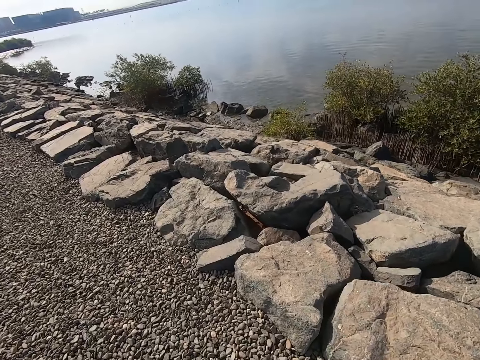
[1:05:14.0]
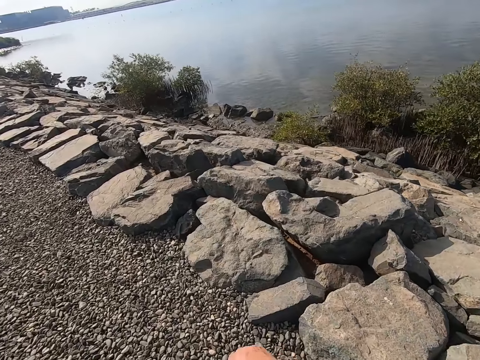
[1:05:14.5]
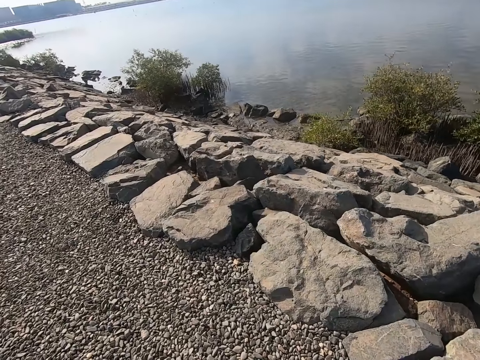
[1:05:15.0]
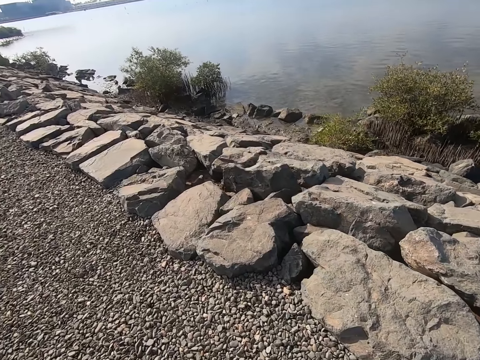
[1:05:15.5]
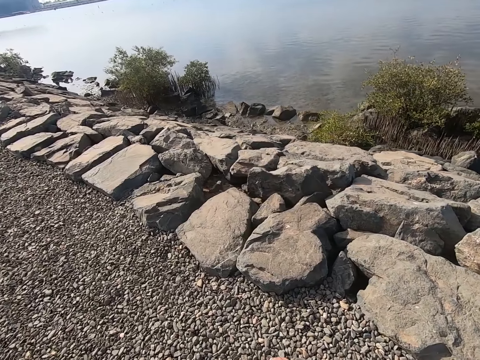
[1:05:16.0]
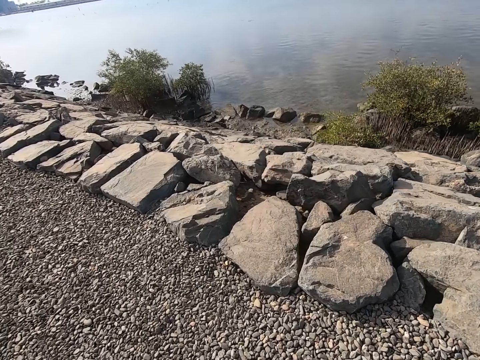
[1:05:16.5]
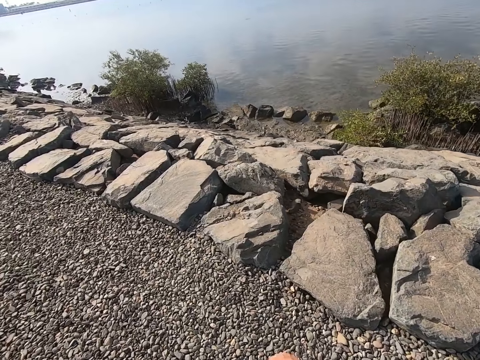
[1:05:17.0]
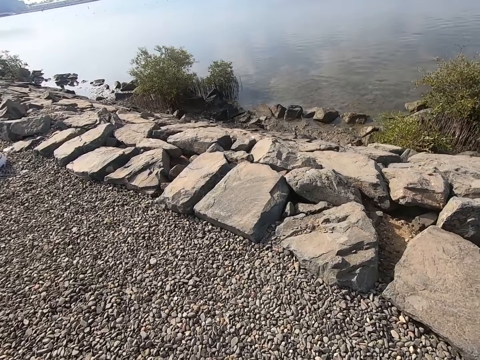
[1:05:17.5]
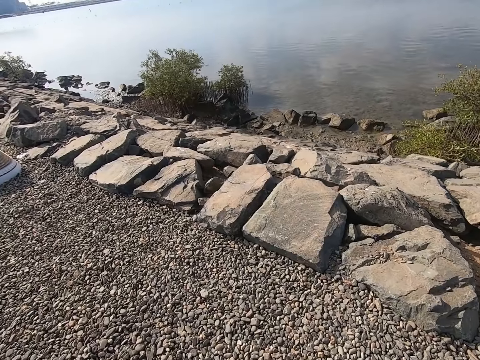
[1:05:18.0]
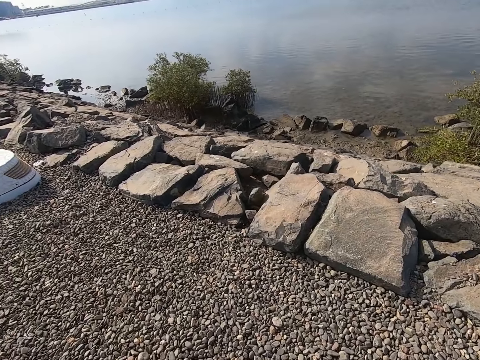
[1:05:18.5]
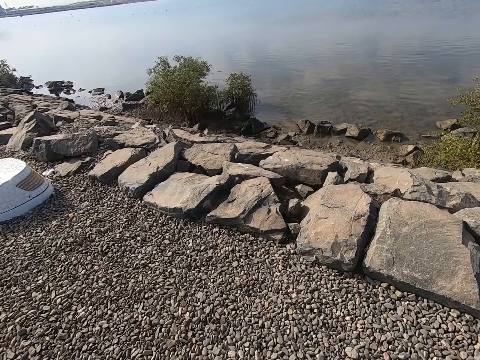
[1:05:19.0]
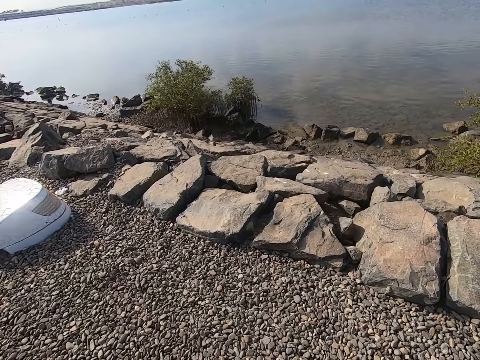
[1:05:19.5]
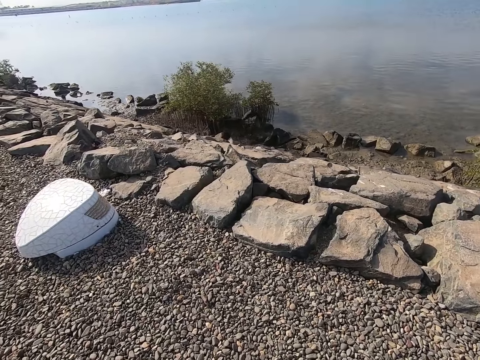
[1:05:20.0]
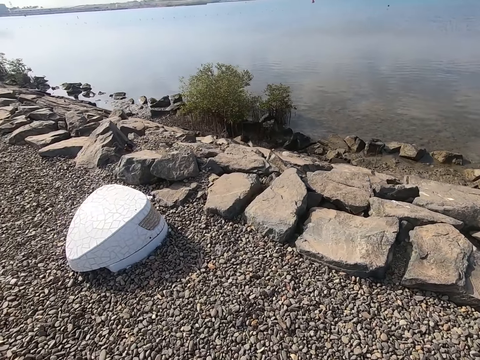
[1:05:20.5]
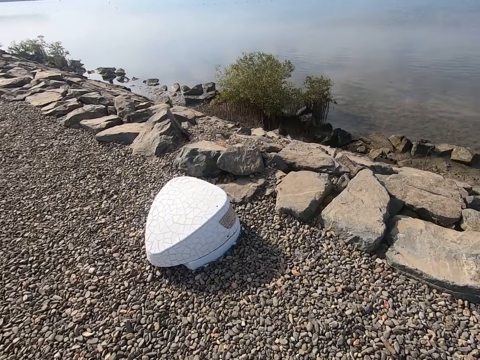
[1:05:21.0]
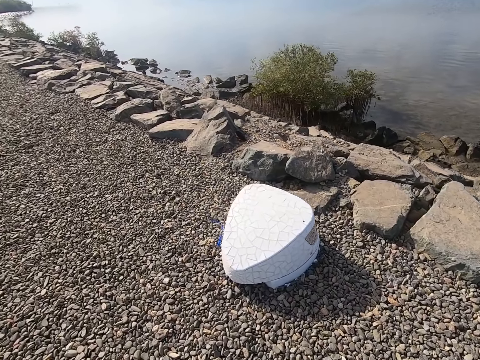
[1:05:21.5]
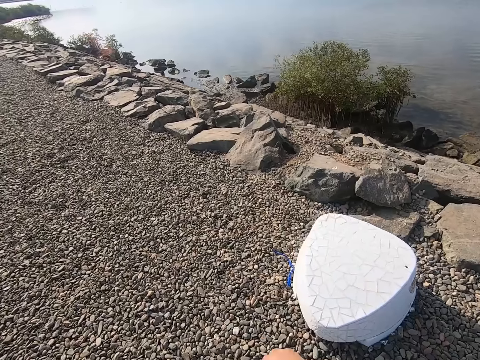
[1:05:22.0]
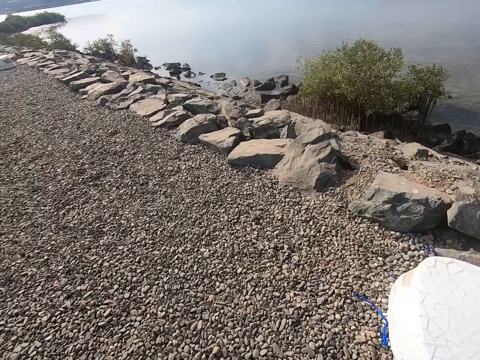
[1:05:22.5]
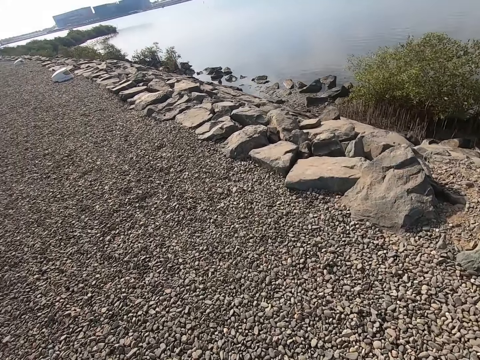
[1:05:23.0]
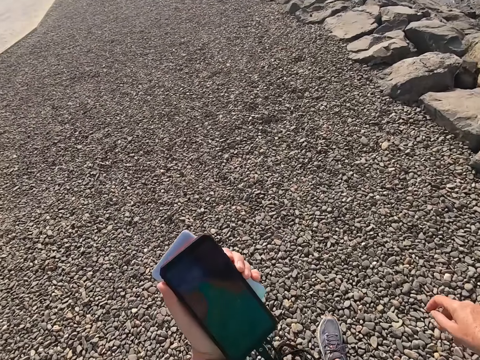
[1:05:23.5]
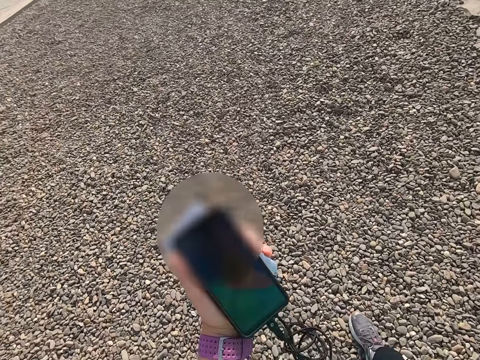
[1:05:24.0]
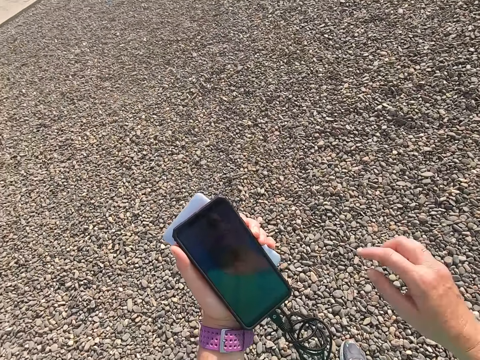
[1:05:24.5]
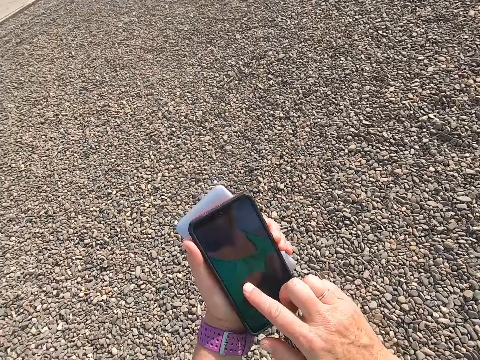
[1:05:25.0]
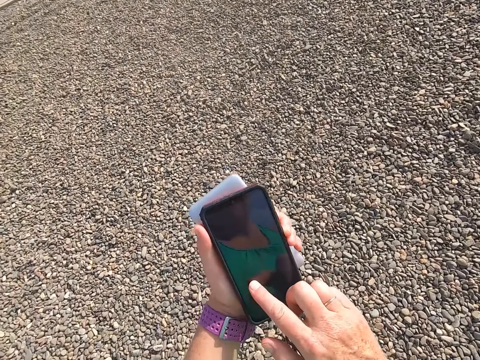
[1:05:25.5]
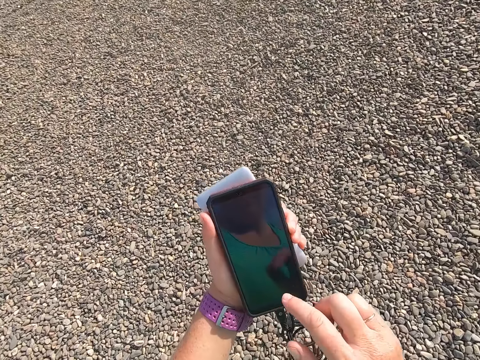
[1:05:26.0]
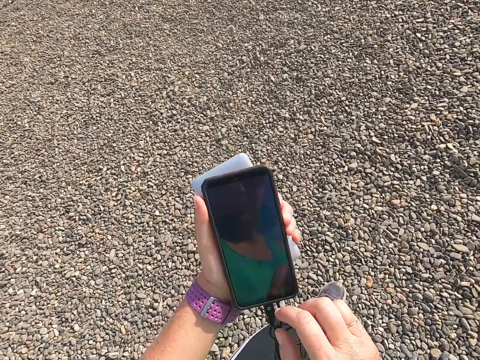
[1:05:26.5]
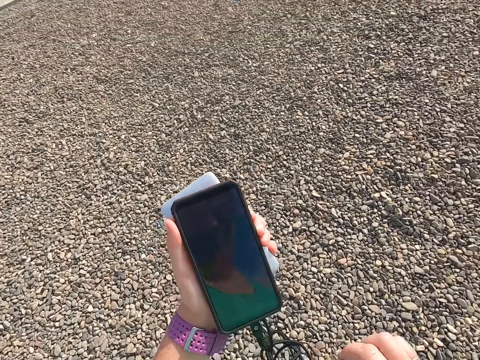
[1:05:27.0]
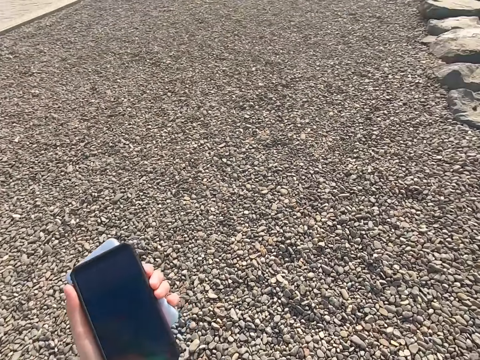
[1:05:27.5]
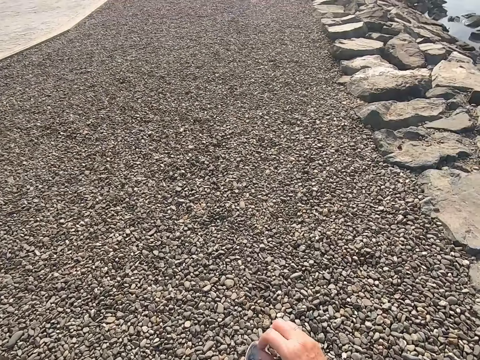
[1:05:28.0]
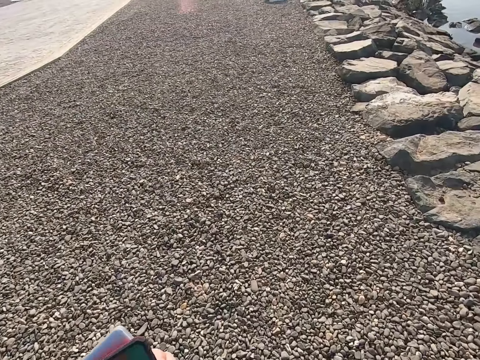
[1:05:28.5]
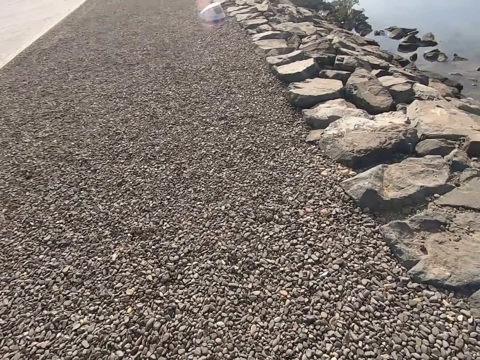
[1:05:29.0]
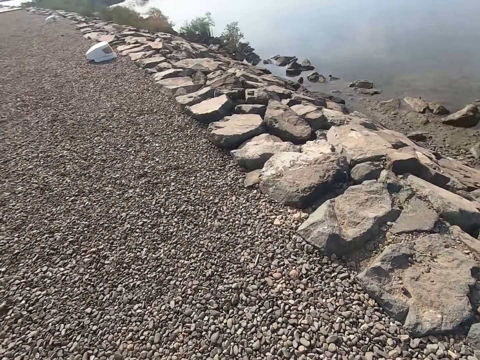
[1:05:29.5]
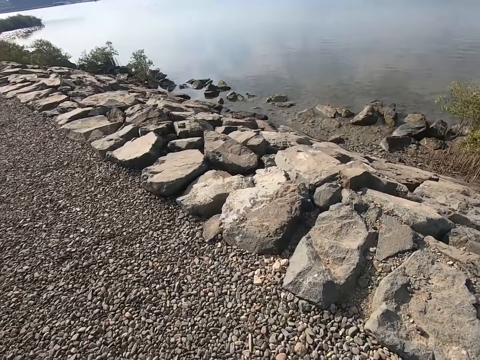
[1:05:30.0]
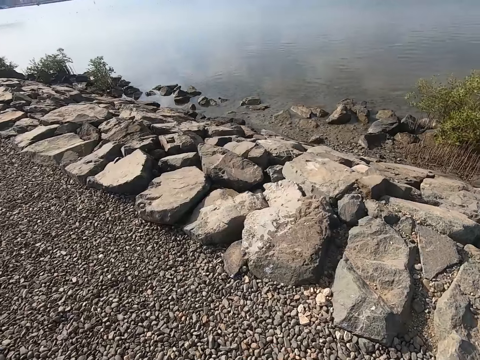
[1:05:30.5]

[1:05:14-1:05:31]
The camera wearer clicks on the cell phone. They walk on the beach park next to the water body.

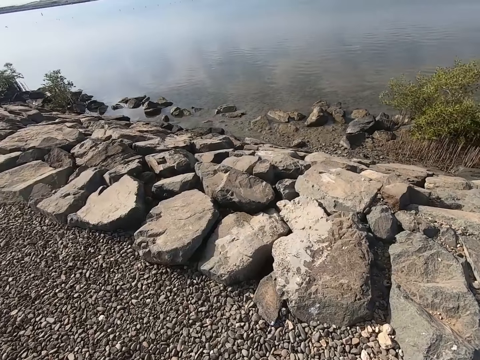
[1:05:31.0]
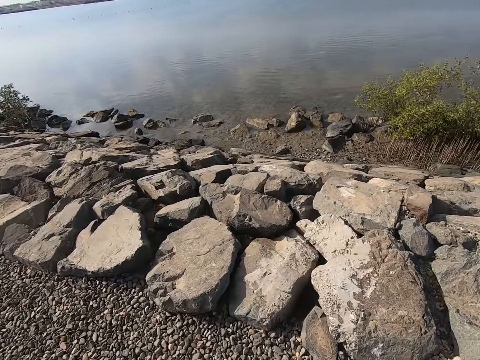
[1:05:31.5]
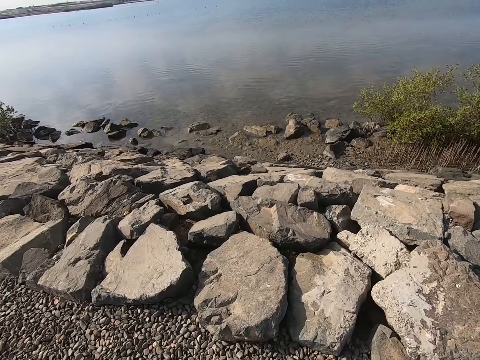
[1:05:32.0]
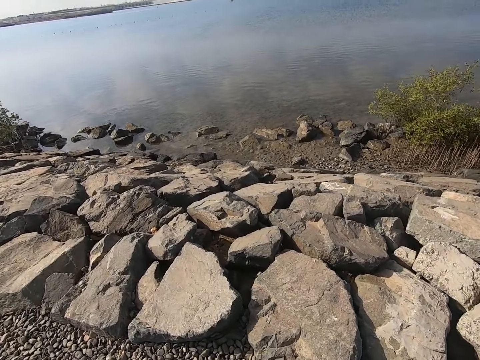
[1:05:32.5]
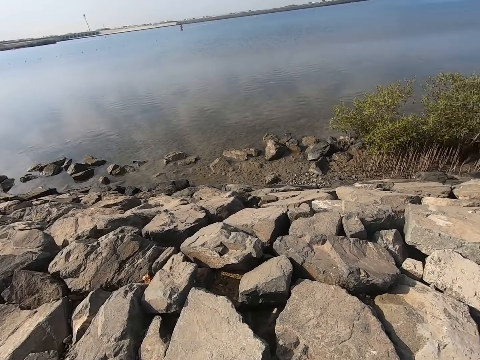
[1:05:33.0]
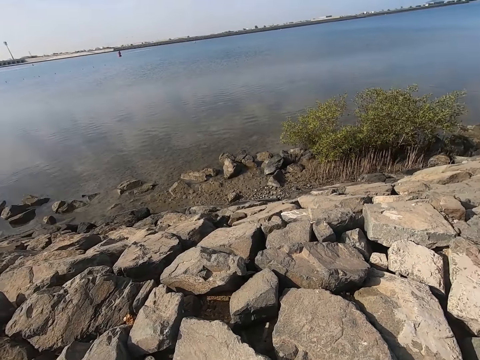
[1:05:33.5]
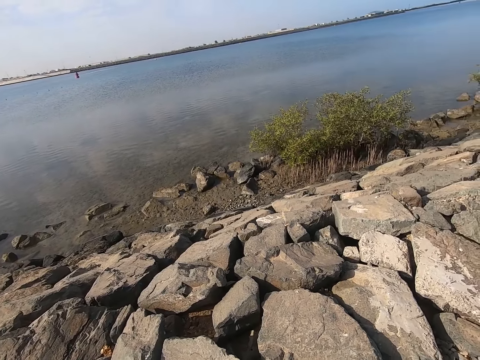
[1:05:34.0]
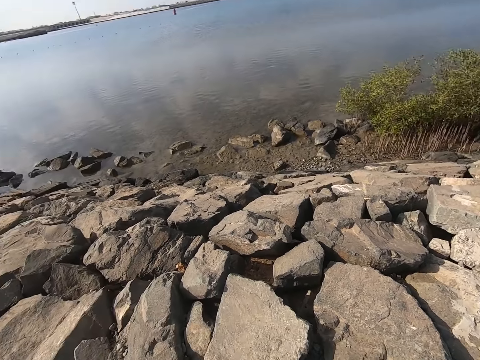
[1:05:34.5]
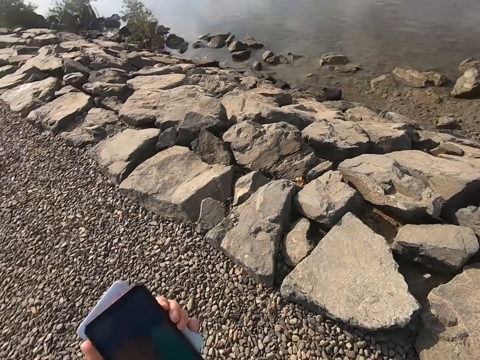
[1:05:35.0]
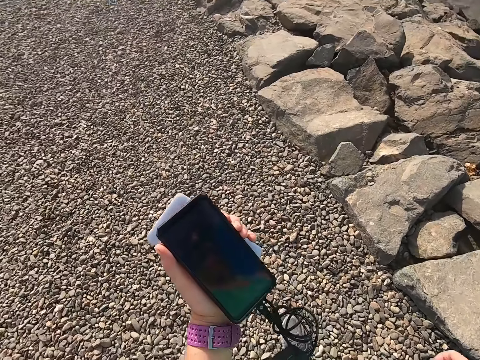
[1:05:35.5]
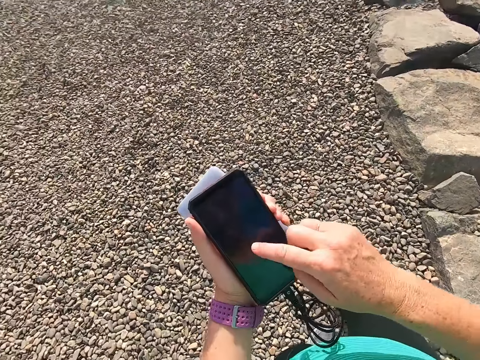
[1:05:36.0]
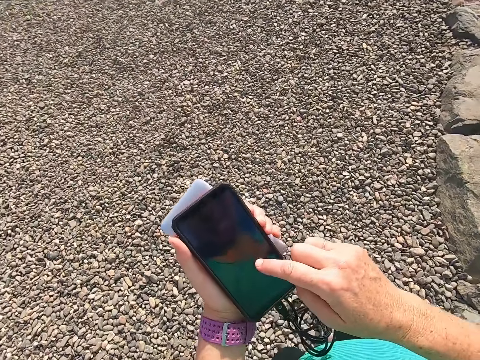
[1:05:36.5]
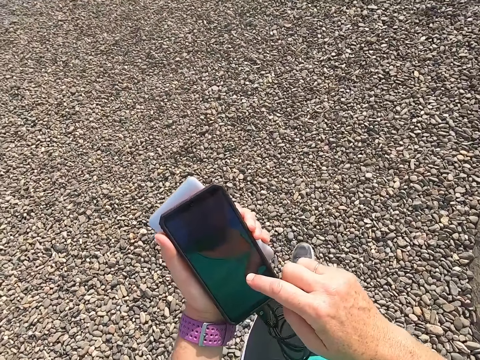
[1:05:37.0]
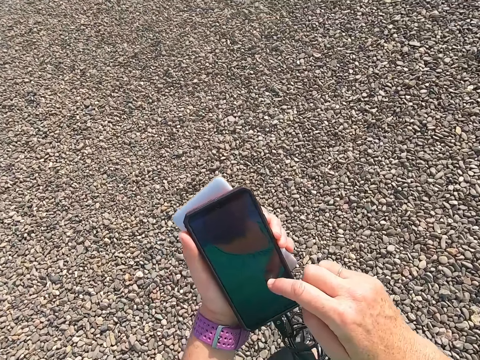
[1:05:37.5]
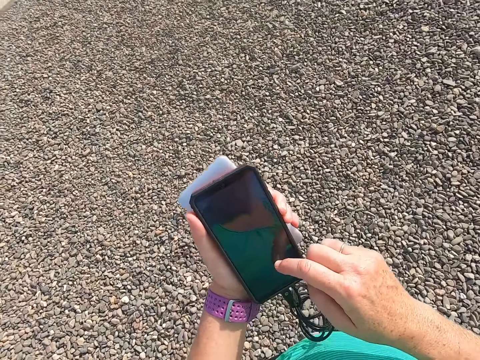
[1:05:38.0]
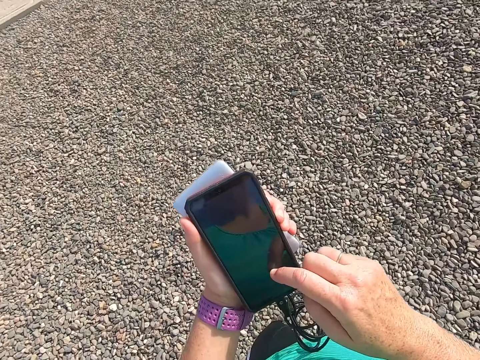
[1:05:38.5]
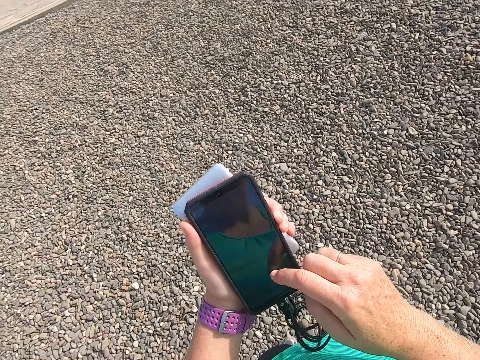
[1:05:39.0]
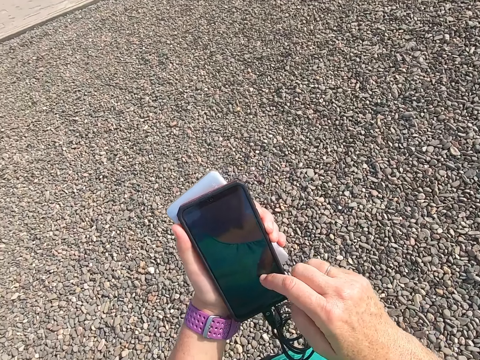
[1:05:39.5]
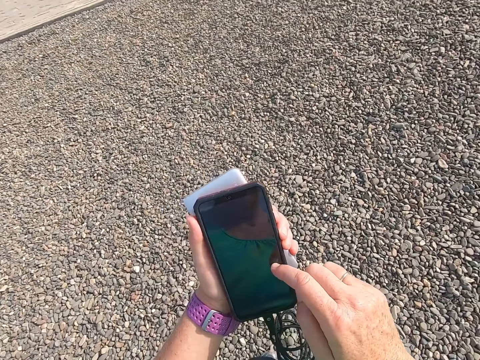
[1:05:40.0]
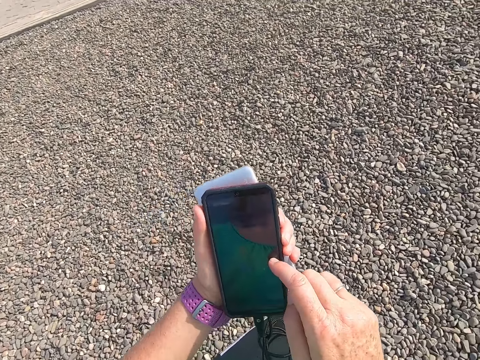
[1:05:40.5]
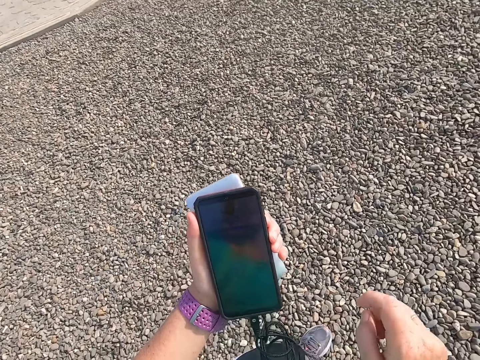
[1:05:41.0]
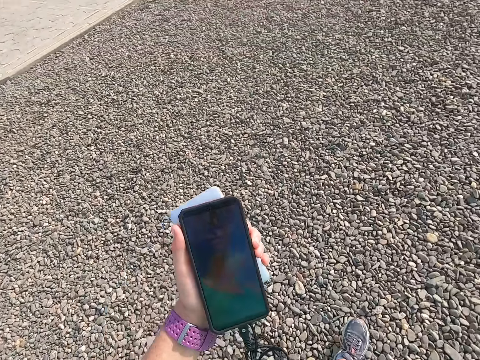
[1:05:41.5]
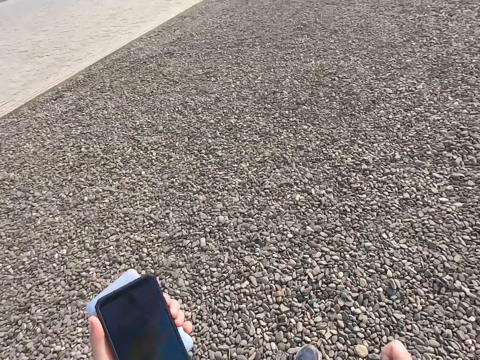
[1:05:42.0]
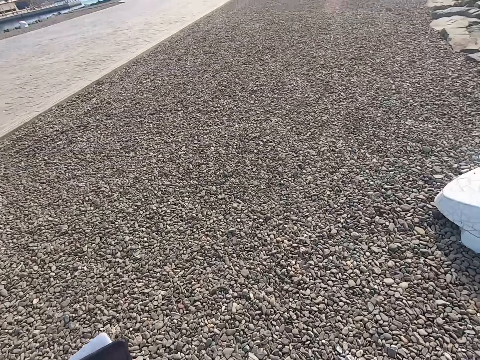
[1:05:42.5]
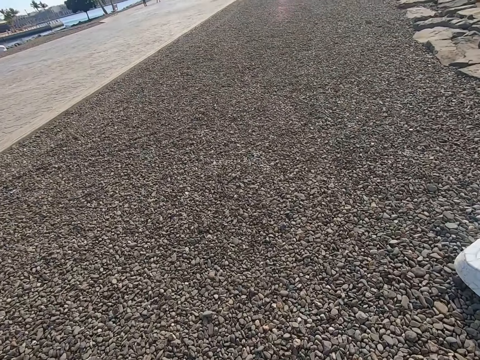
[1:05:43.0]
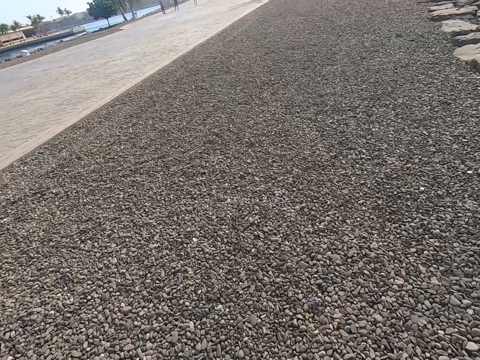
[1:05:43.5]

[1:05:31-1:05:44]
The camera wearer stares at the waters. They turn. They click on the cell phone. They stare at the phone. They walk down the park.
